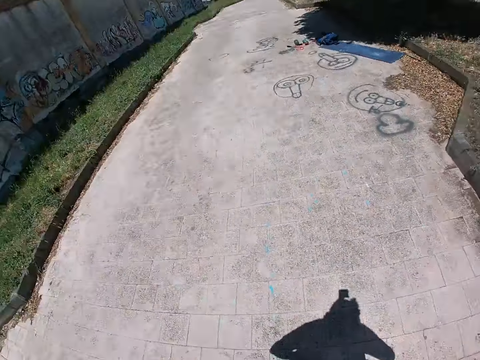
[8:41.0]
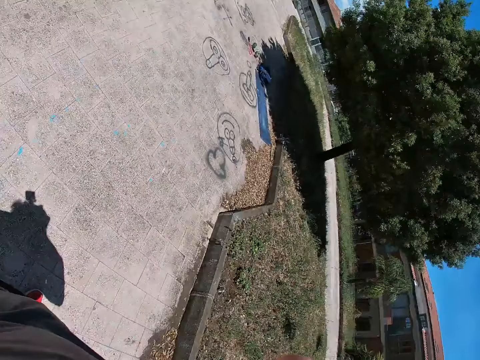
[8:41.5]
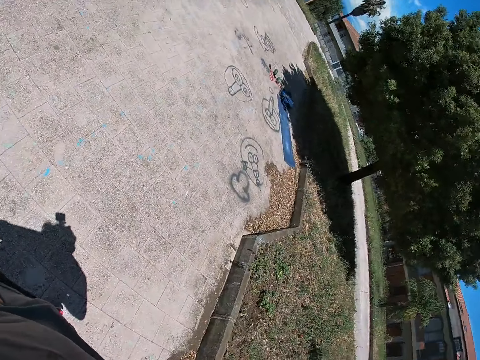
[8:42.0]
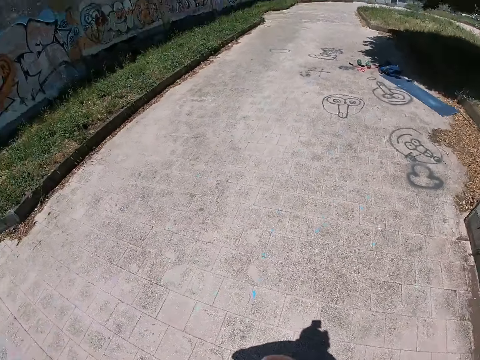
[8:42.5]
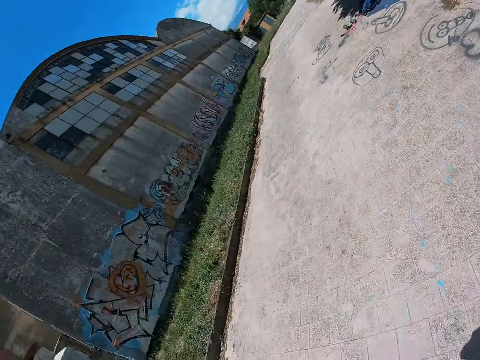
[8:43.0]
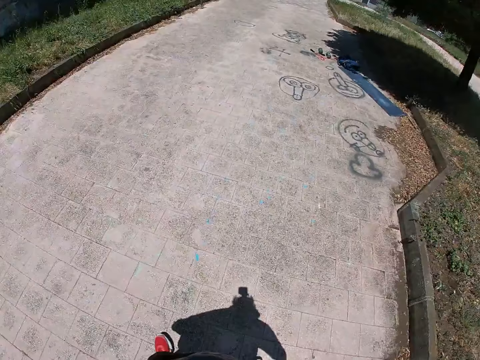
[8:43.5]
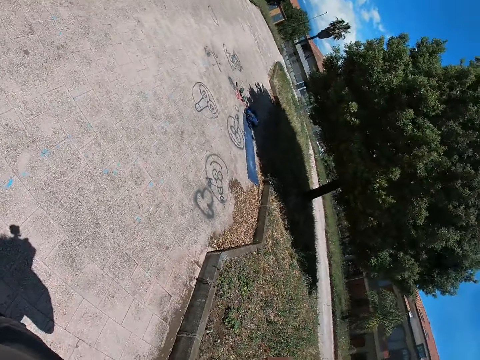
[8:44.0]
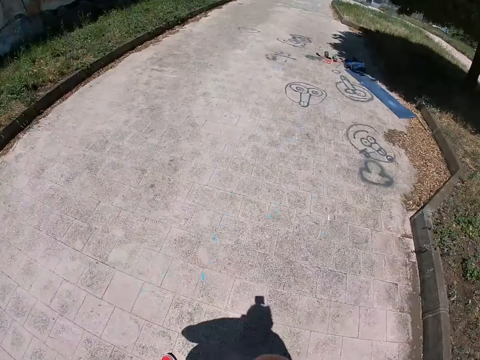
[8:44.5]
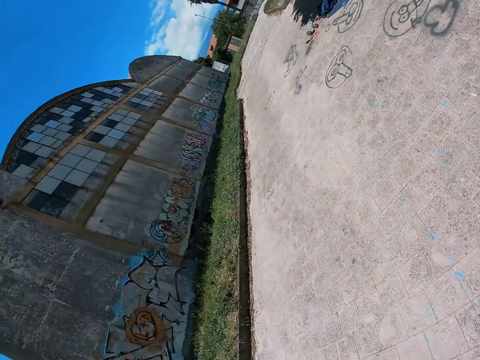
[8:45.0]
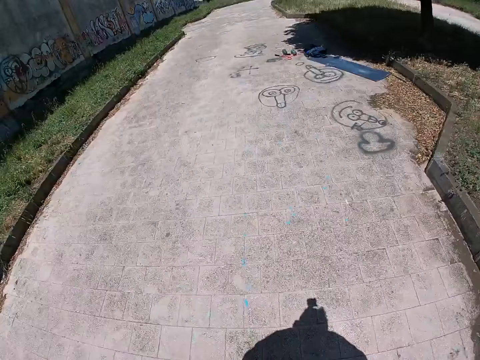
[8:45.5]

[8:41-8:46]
The camera wearer moves his head from side to side.

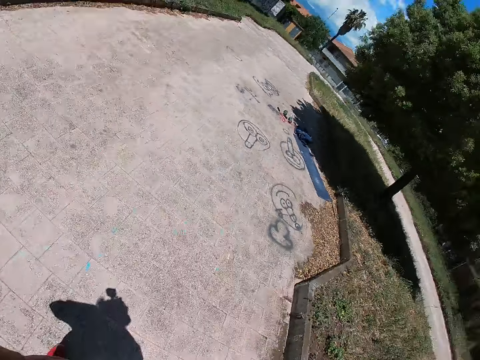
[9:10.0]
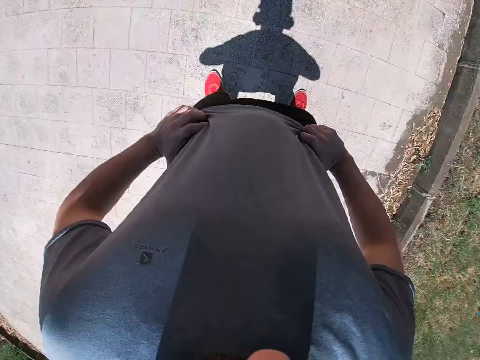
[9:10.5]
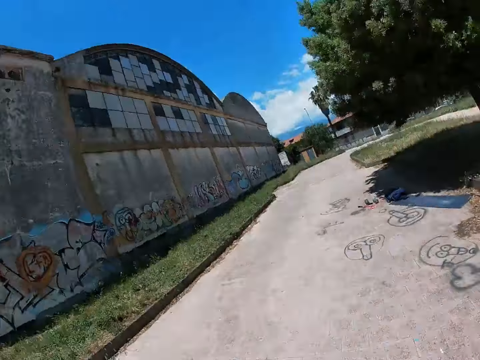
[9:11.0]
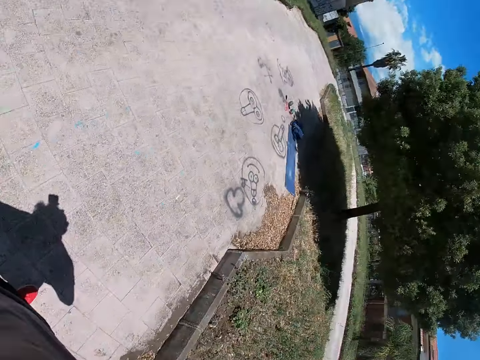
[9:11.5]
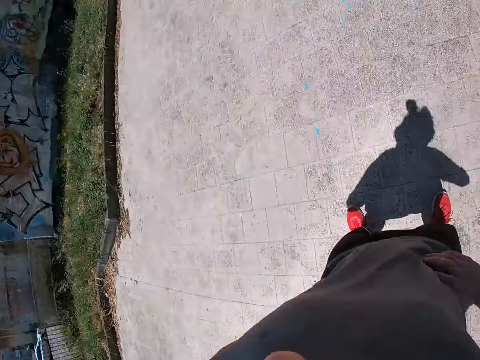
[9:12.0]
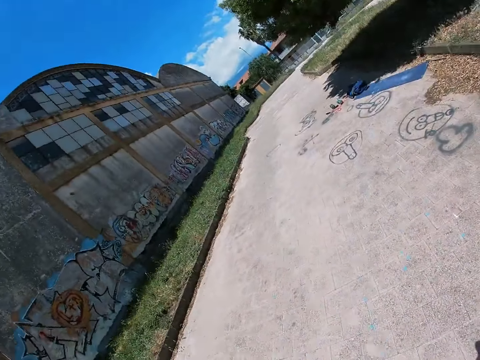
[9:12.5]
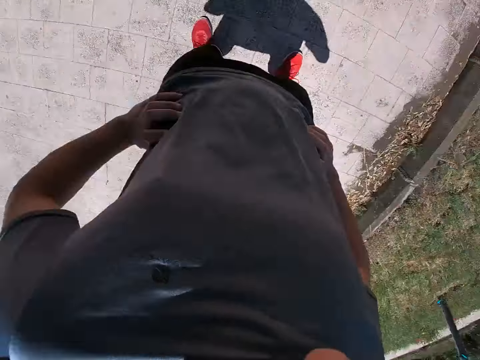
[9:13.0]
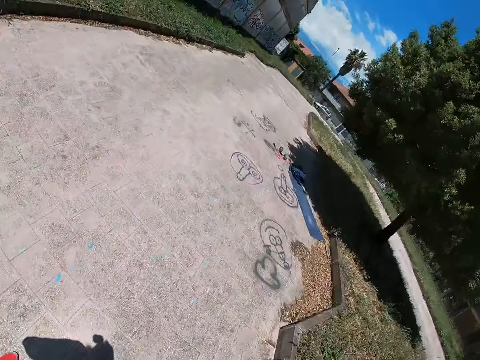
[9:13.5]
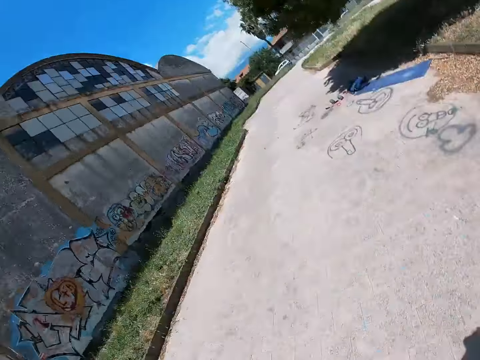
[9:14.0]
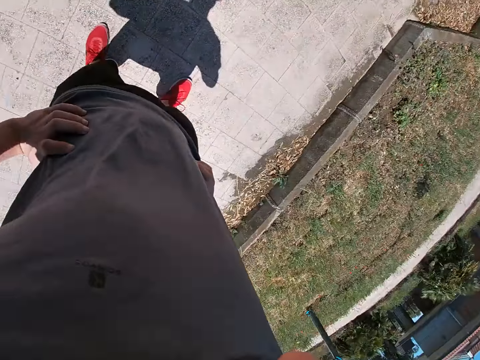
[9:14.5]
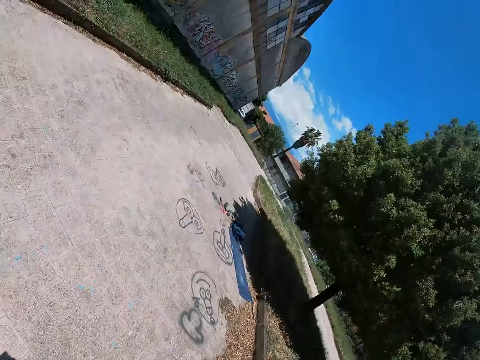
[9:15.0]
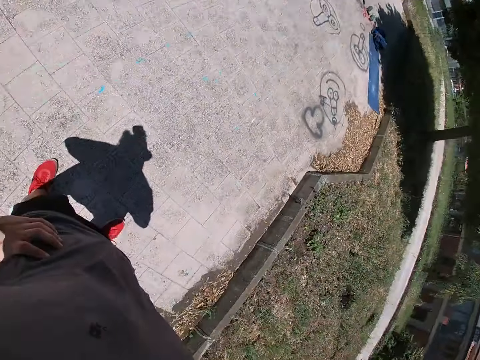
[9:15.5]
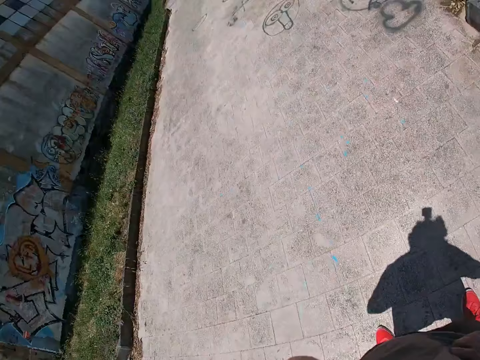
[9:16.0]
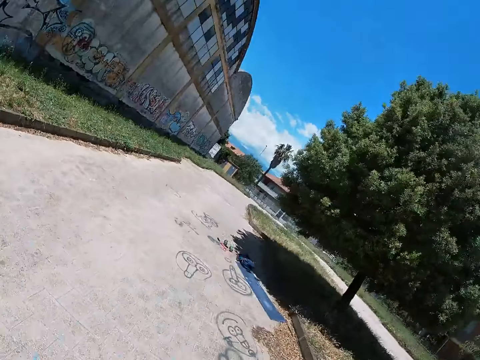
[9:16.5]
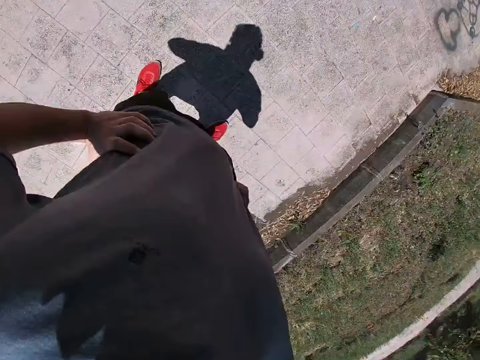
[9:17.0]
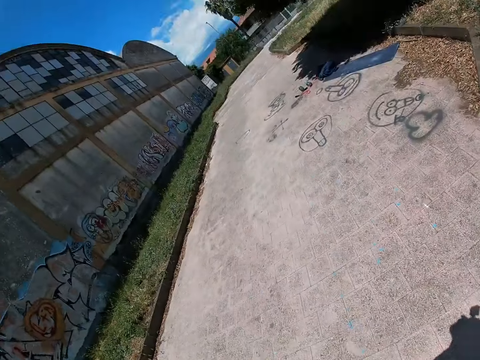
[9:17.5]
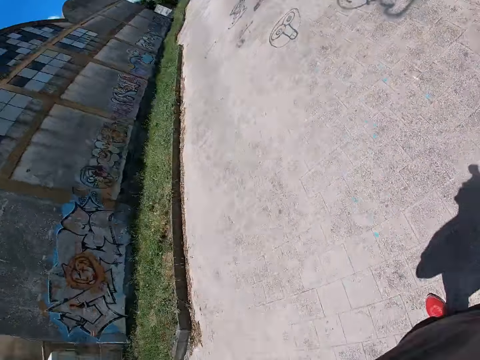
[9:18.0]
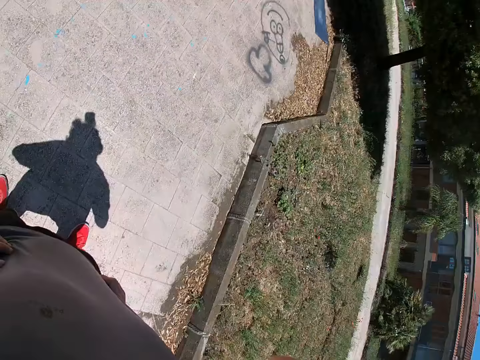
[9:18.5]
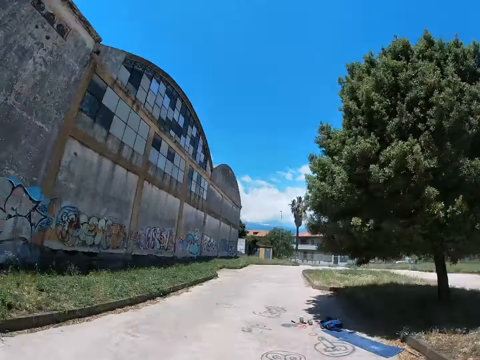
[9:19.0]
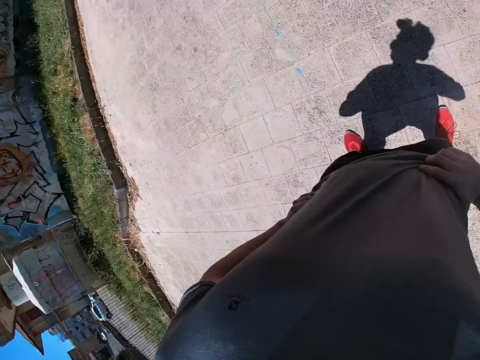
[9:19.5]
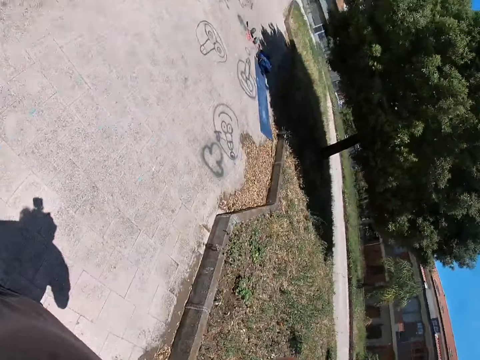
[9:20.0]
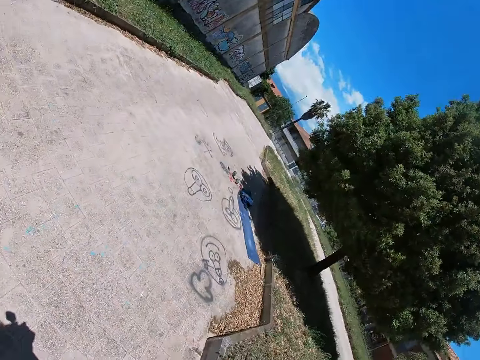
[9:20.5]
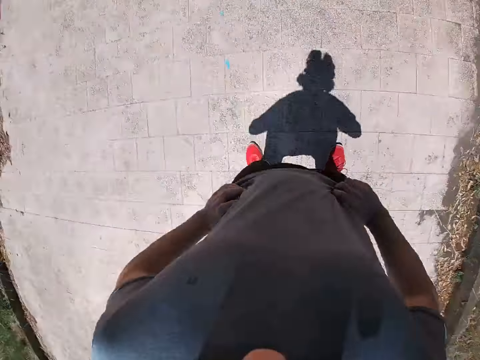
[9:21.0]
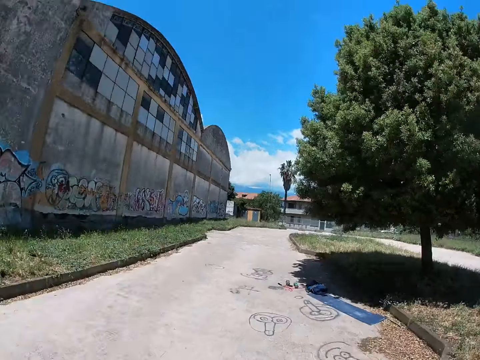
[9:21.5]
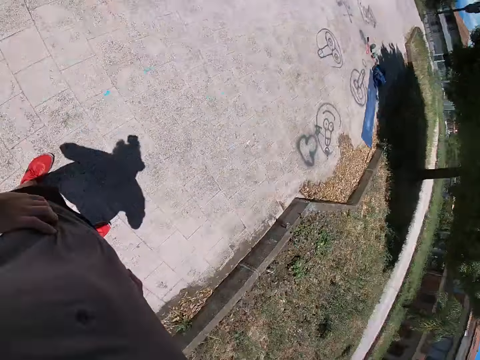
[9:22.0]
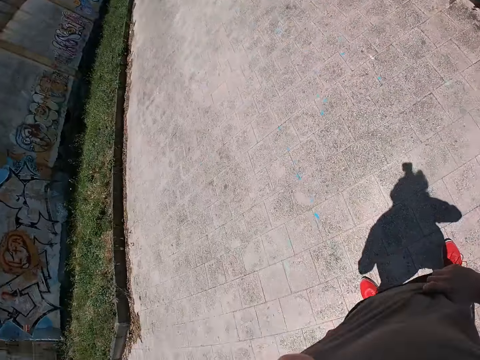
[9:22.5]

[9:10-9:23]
The camera wearer moves his head in a circular direction. He stretches his body.

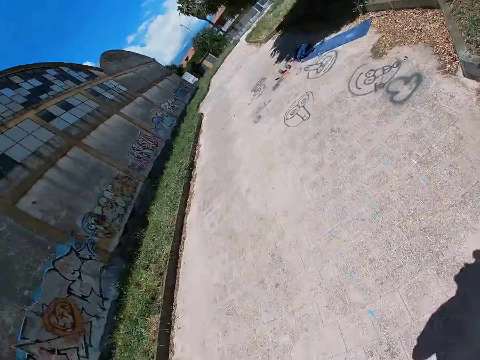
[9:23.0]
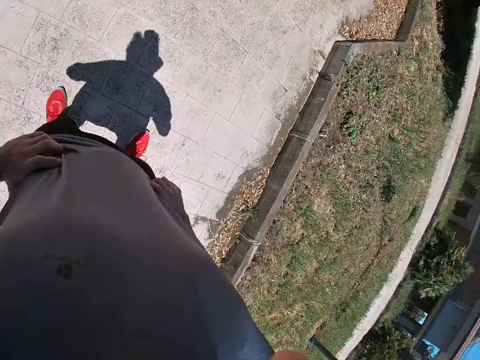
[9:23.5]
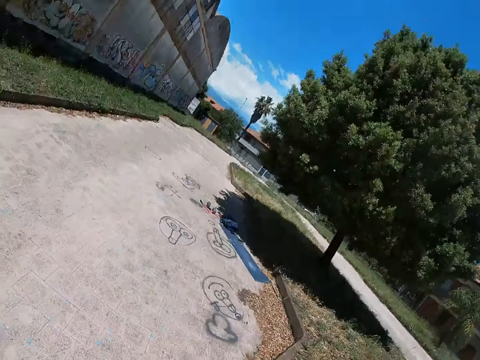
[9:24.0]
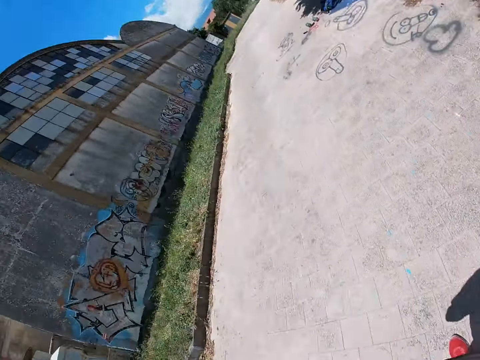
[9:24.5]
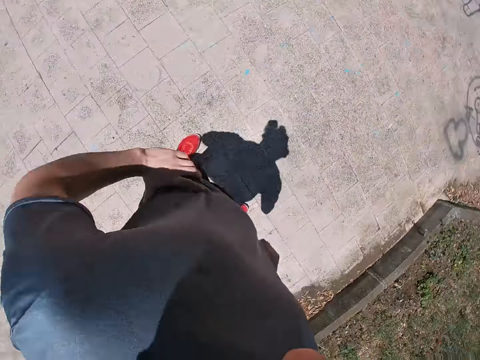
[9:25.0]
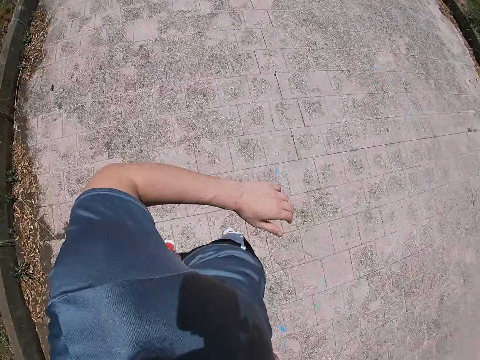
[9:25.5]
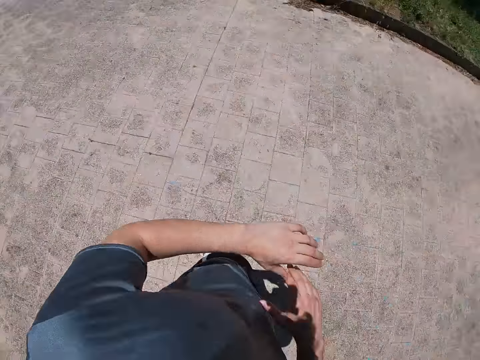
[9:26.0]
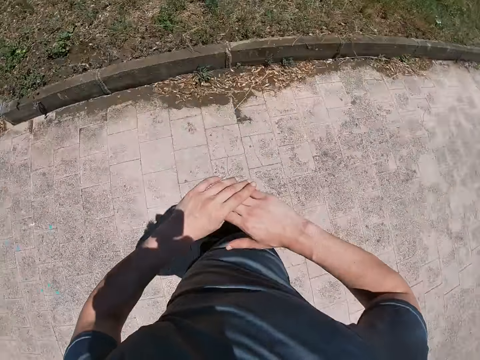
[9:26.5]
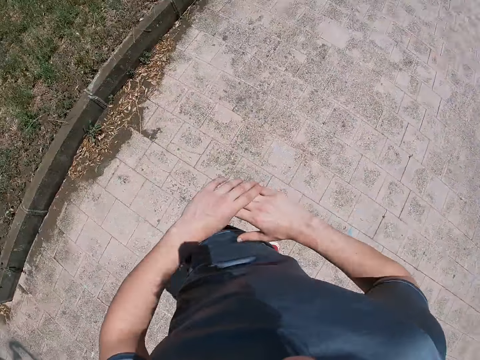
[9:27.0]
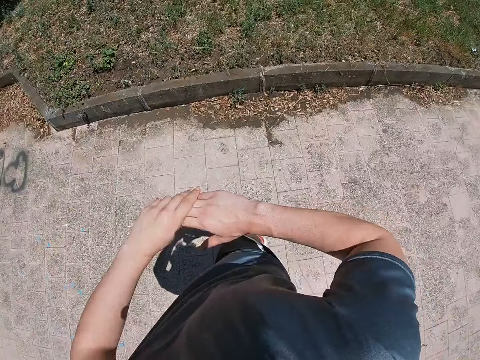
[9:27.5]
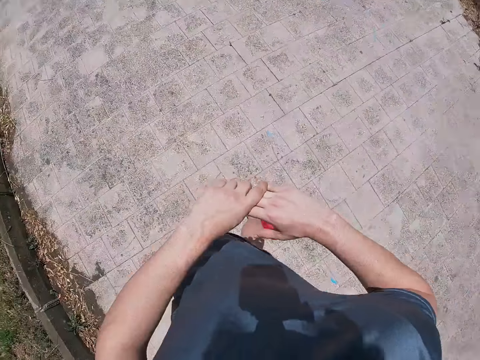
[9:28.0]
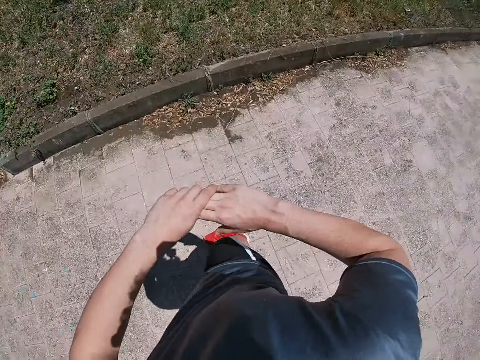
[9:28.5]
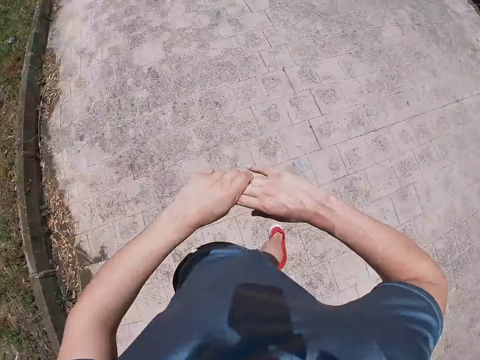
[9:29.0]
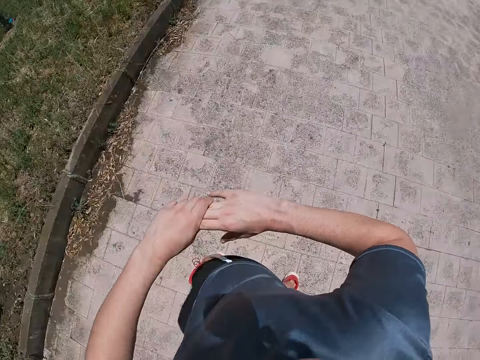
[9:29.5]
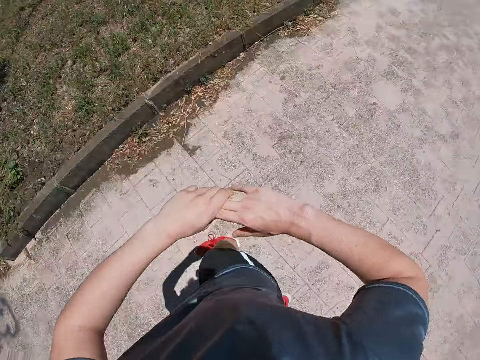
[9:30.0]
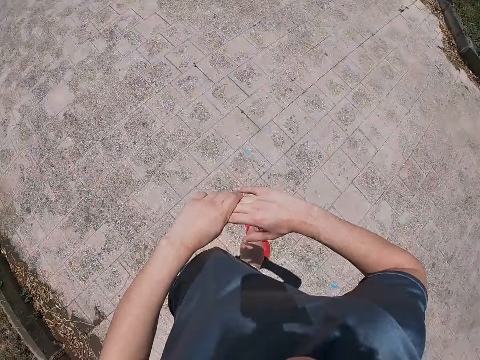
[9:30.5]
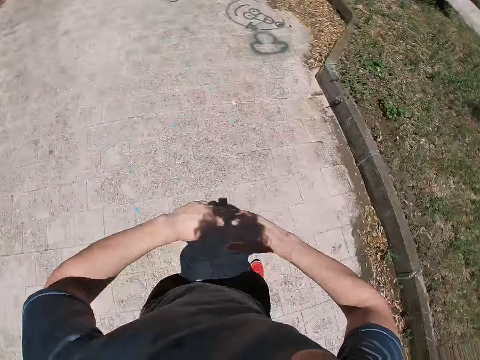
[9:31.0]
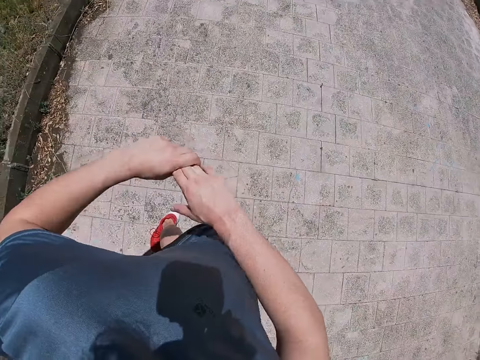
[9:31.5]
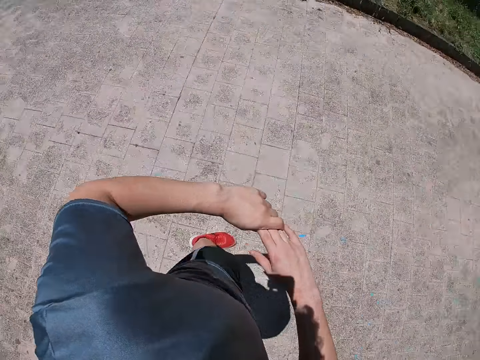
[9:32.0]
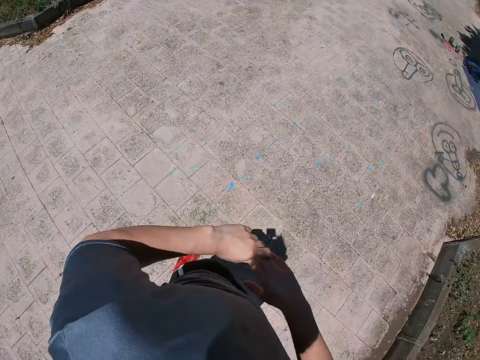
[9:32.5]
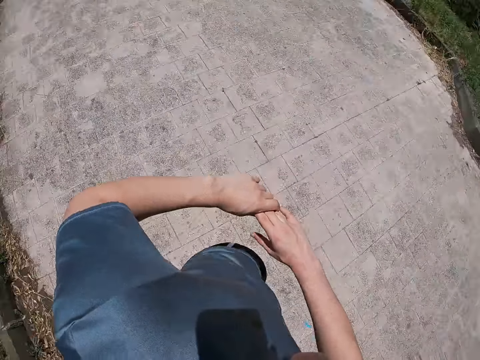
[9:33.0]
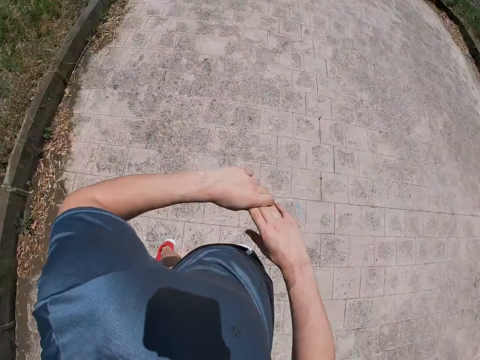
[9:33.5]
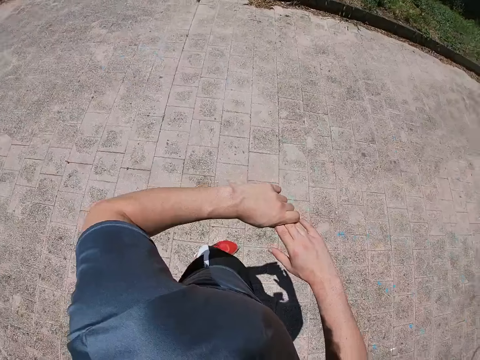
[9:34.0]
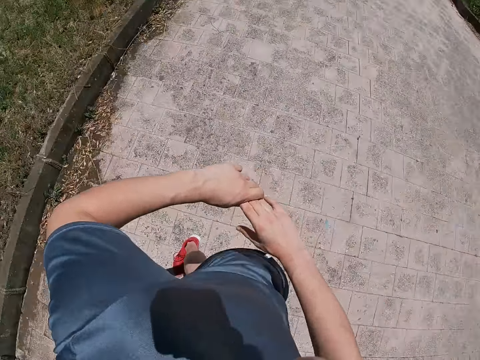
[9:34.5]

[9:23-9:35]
The camera wearer puts his hands together.
